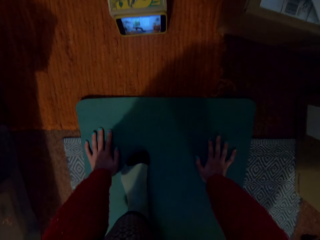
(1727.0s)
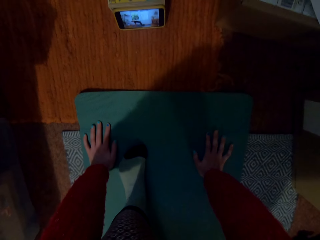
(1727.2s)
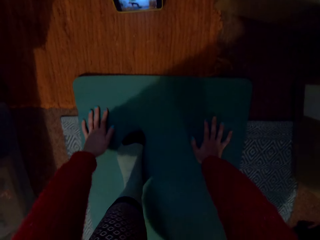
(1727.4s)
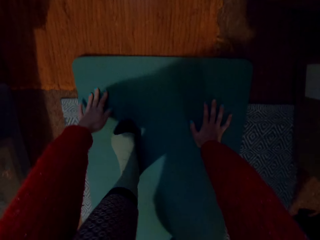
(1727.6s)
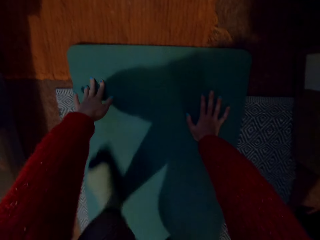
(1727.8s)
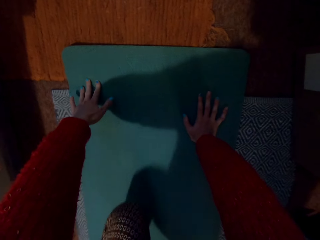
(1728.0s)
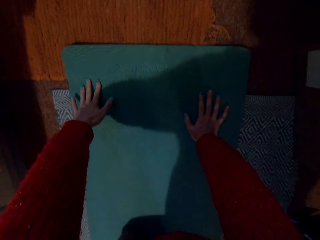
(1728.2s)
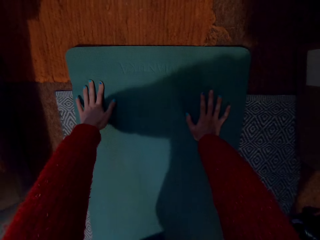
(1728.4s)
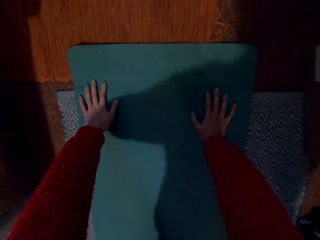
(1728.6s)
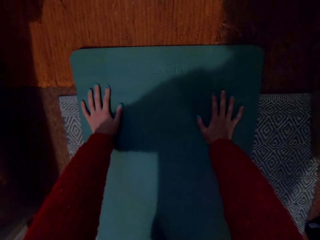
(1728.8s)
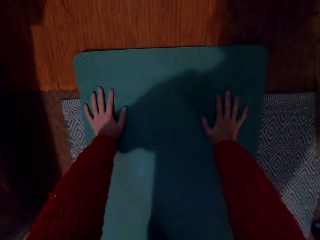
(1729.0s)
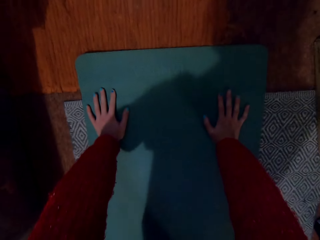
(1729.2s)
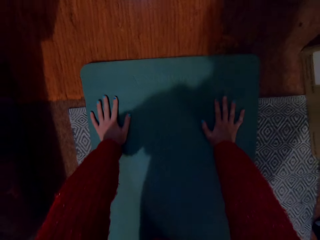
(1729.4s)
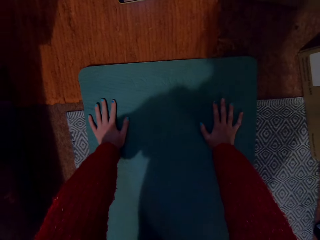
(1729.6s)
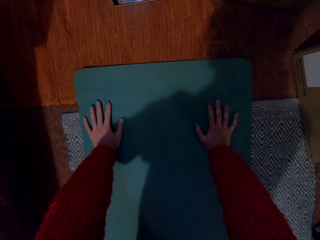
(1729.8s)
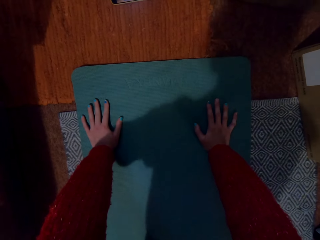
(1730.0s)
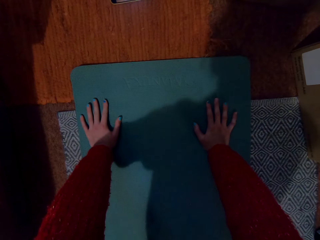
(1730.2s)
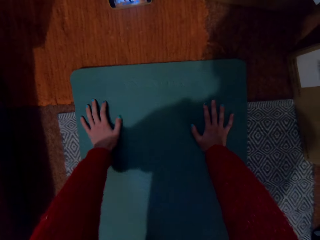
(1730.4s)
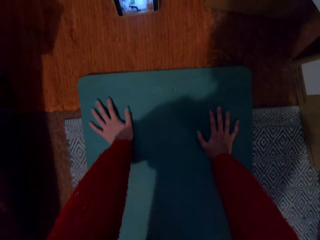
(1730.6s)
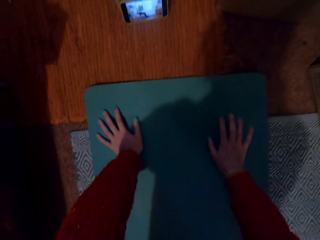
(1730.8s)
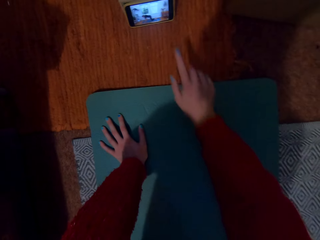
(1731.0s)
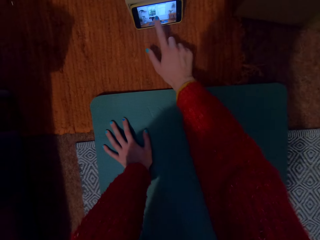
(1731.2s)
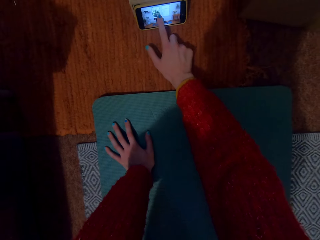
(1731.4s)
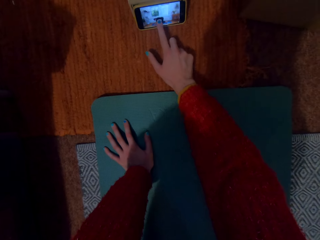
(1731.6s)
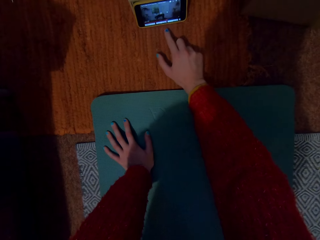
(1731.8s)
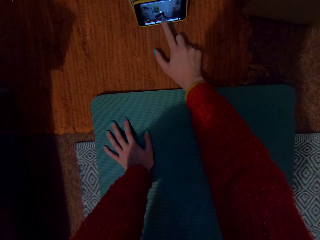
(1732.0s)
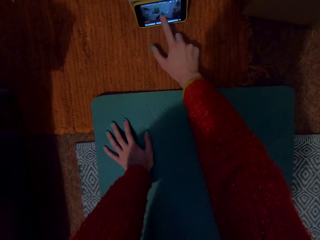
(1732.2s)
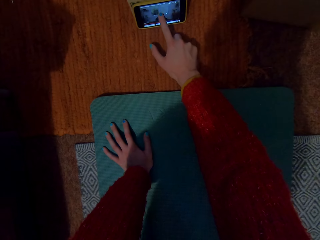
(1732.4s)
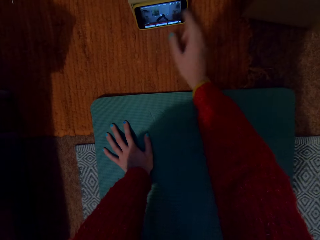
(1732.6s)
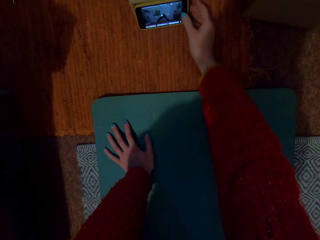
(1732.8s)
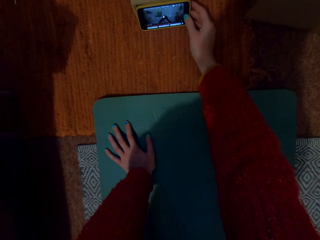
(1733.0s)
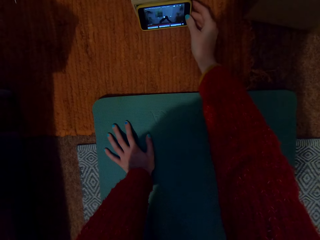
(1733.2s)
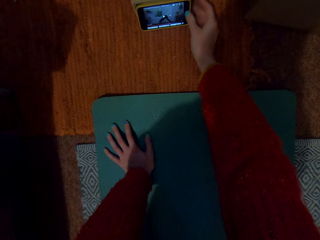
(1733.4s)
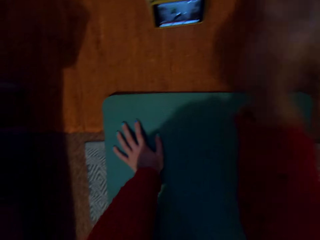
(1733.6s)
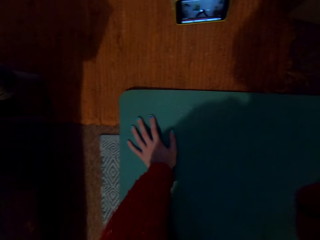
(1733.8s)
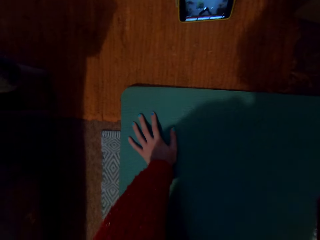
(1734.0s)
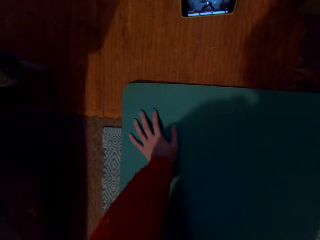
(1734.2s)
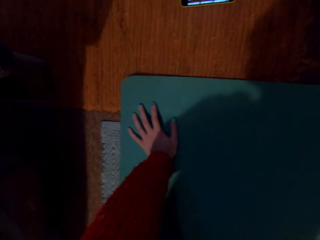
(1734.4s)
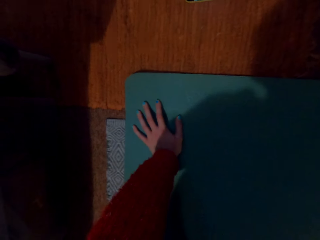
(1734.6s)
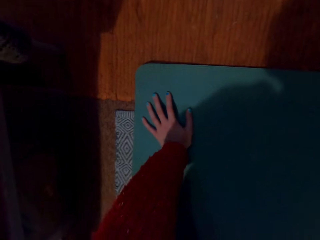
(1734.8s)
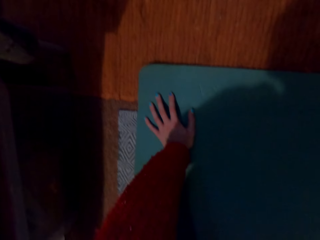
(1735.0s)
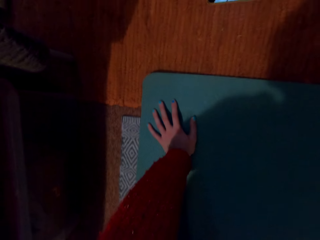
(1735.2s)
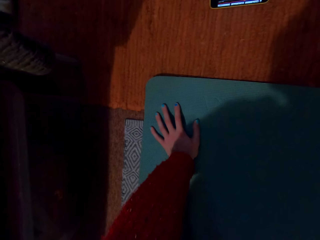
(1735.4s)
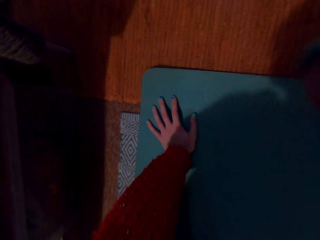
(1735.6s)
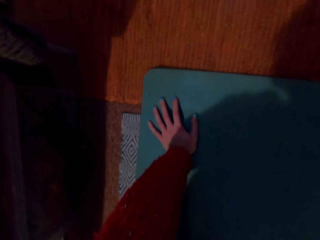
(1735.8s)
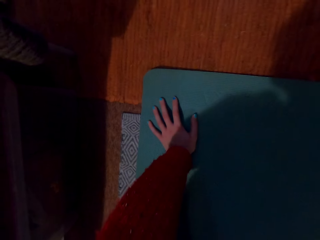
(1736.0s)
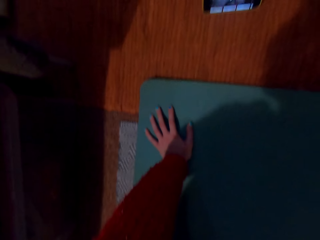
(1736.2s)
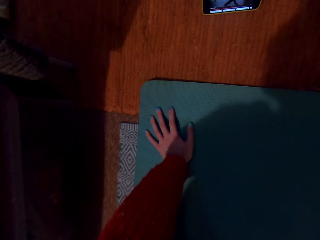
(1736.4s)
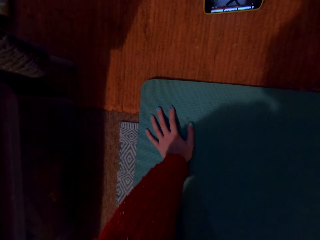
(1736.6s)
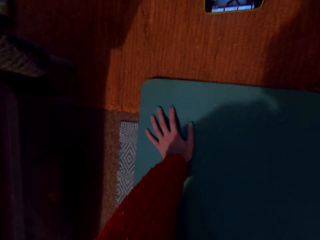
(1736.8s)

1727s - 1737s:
The camera wearer operates her phone with her right hand. She taps the phone. She kneels on the floor.
